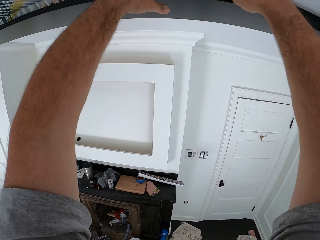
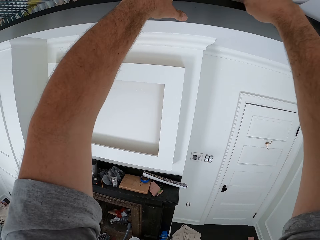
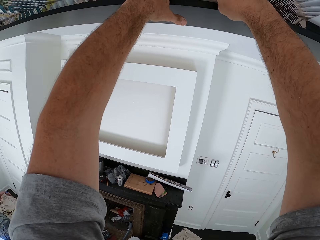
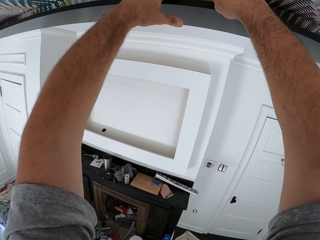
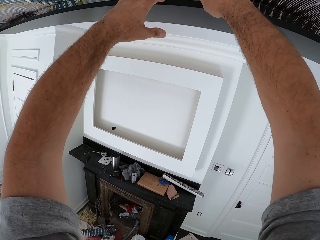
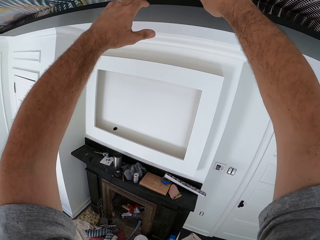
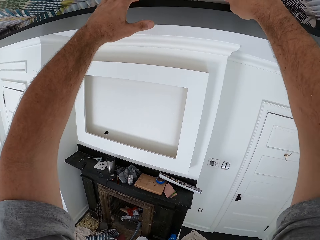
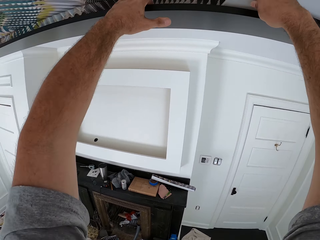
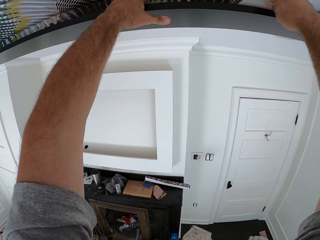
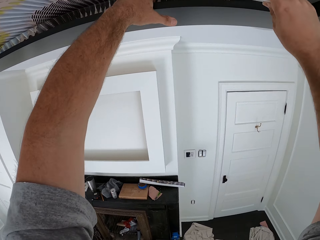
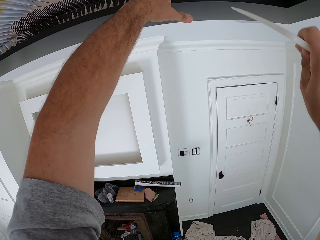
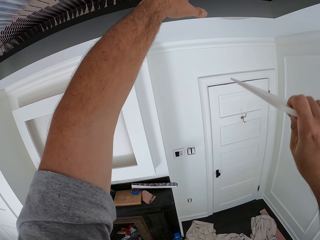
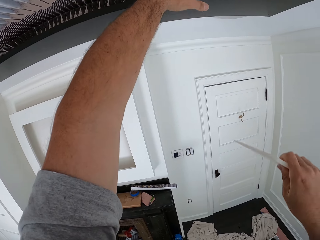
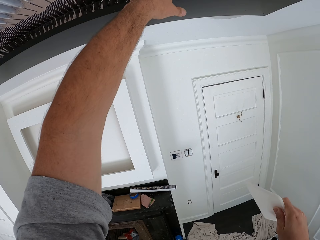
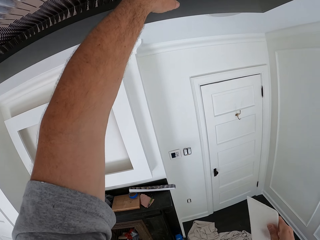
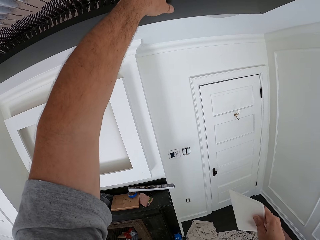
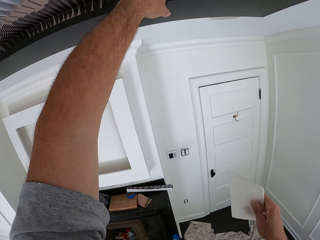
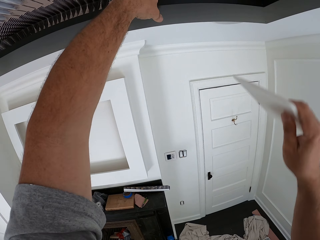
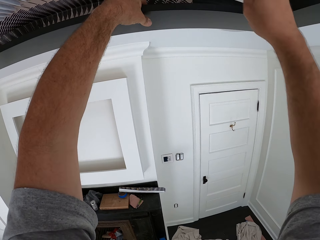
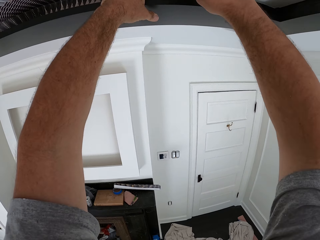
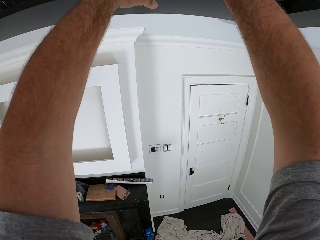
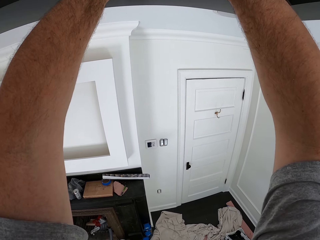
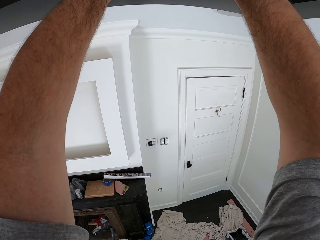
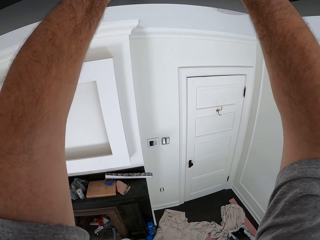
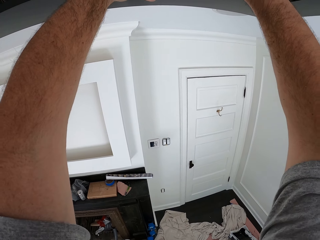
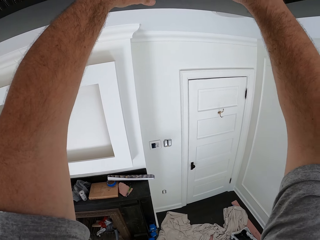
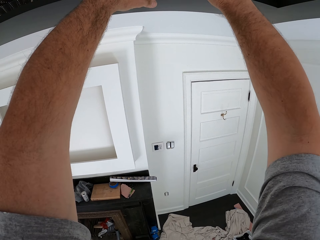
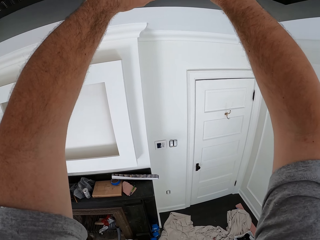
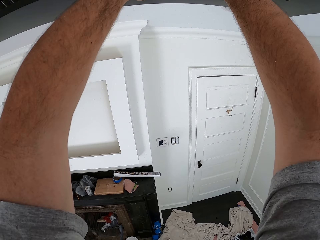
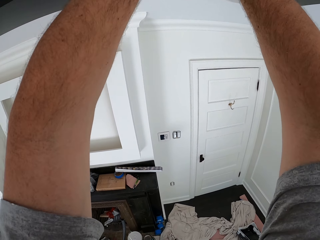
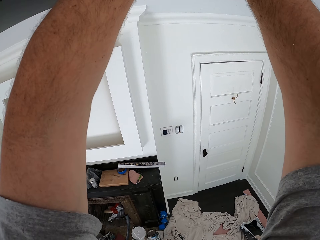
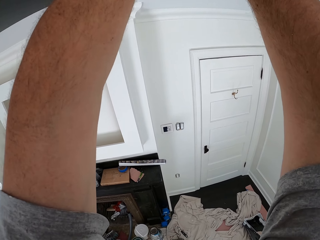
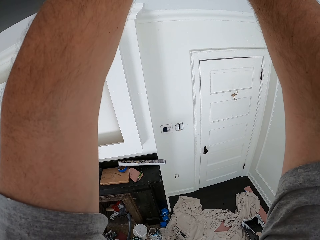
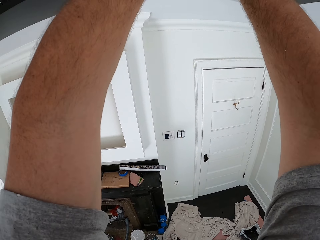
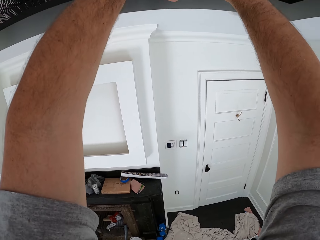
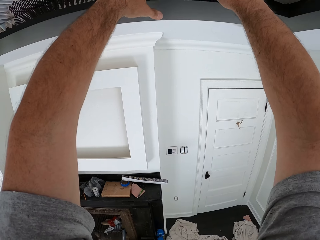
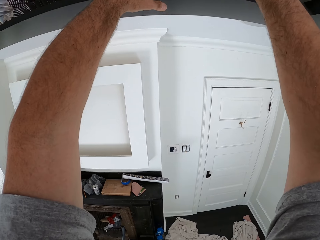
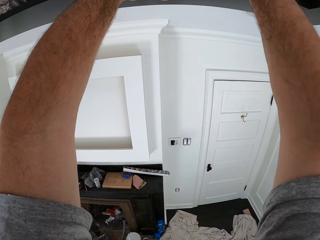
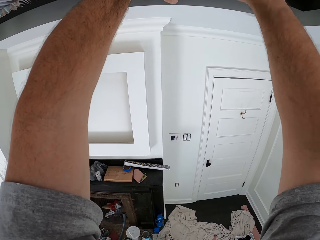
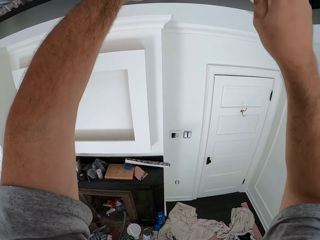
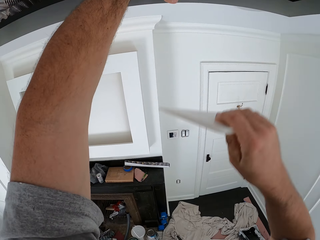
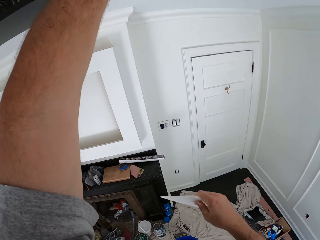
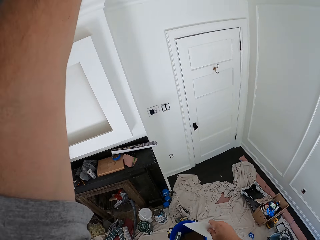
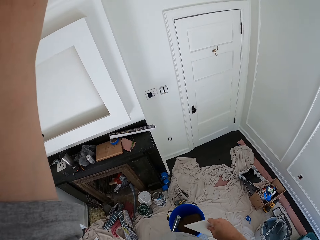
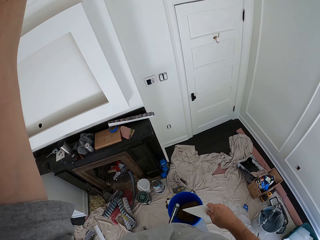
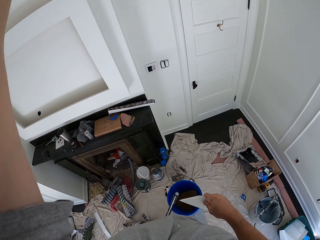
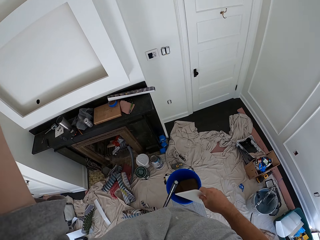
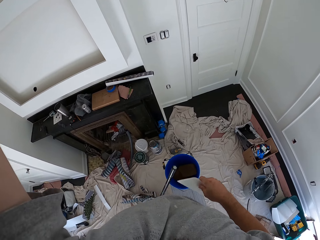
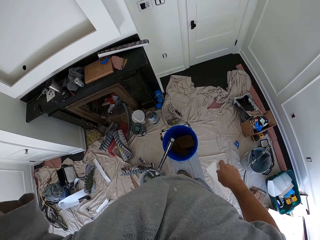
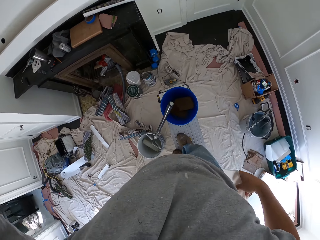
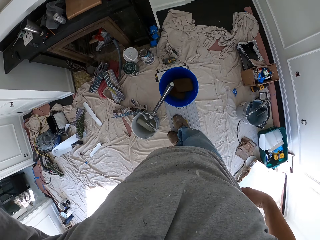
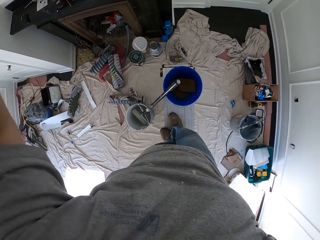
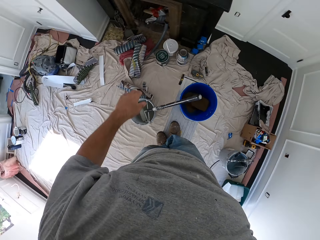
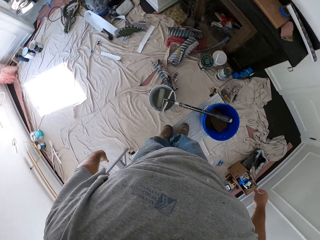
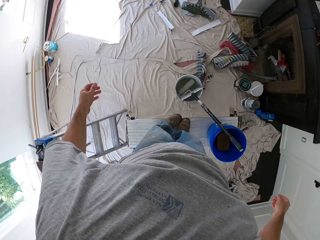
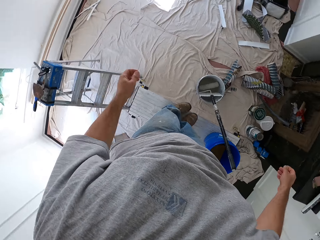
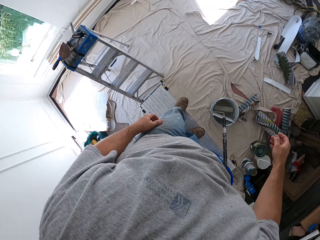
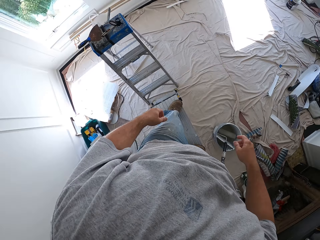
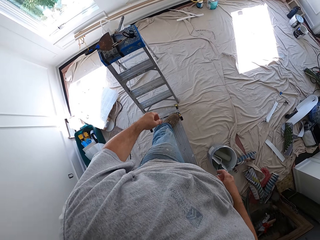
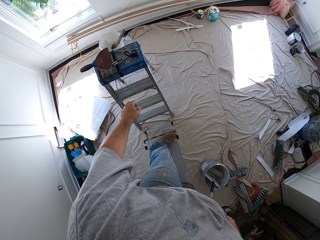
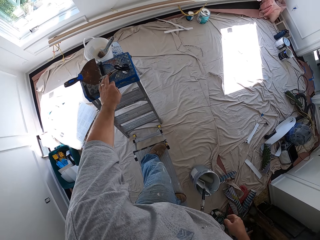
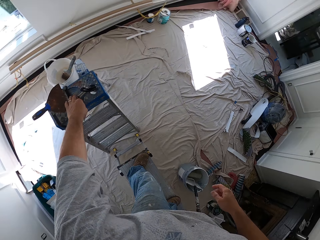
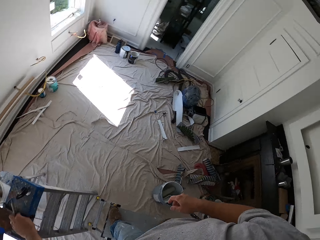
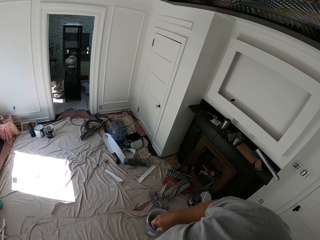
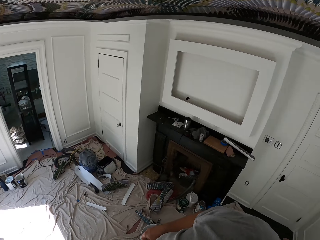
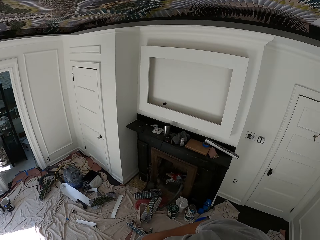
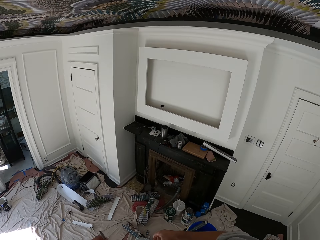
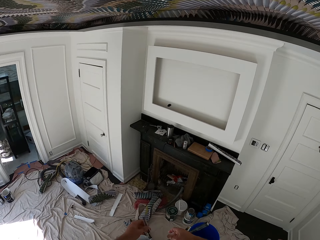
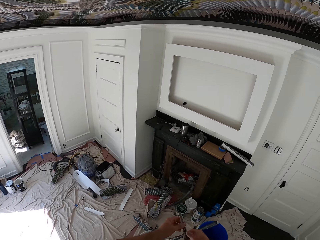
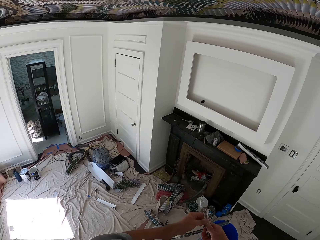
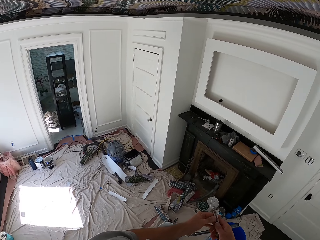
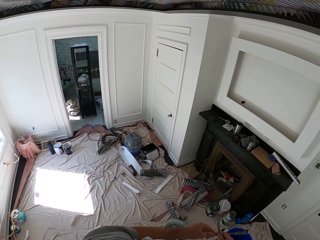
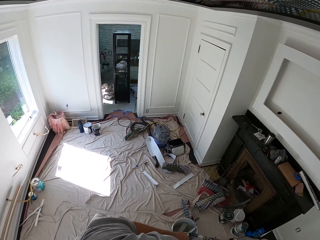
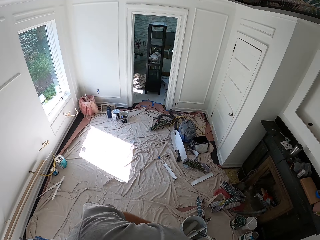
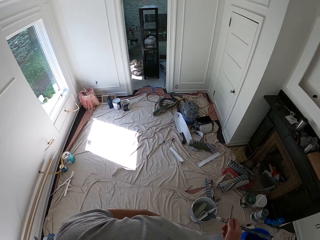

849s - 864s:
The camera wearer lowers his right hand. He puts the wallpaper smoother in his pocket. He lowers his left hand. He walks on the bench. He grabs a chisel or knife from the stand. He looks around the room.

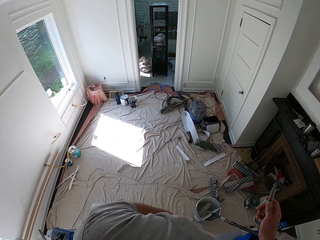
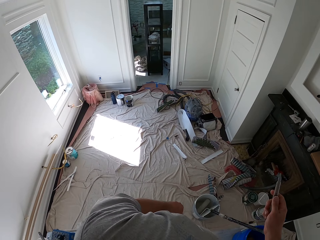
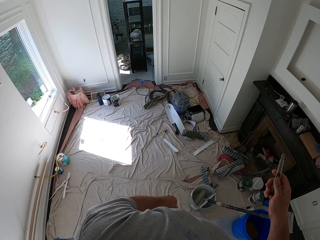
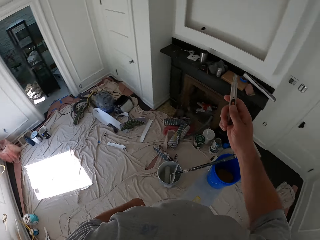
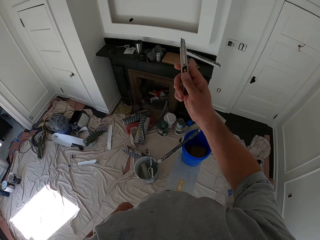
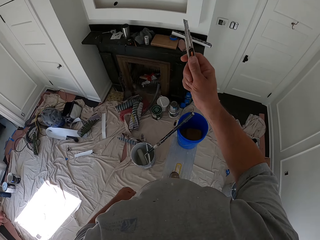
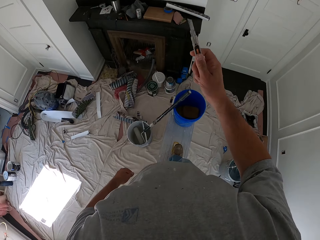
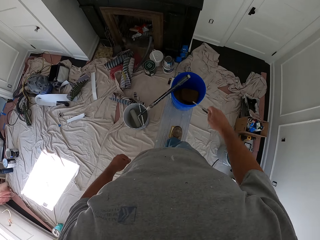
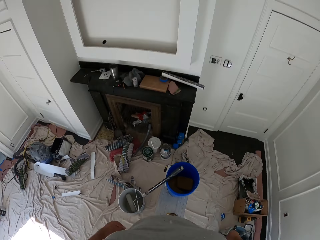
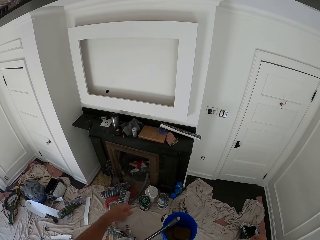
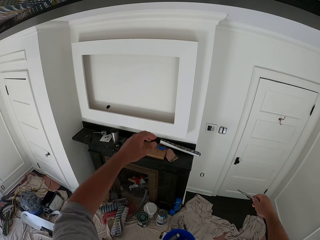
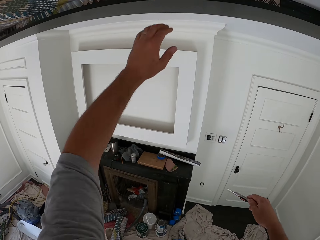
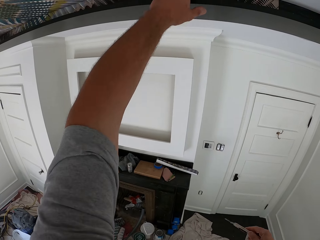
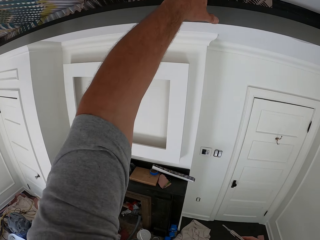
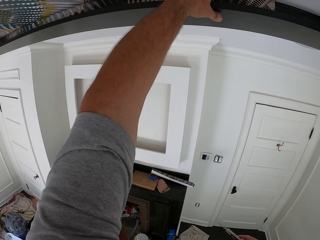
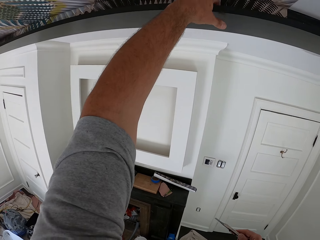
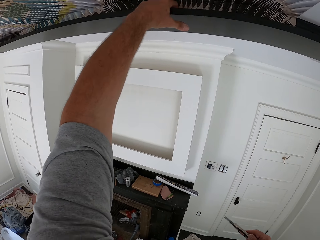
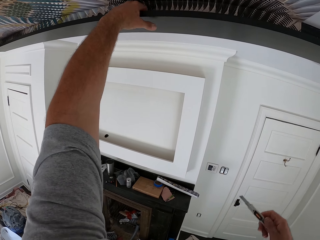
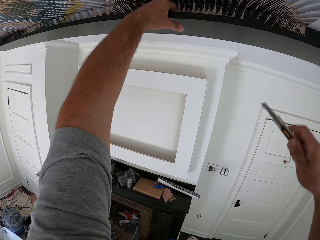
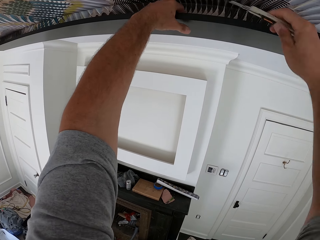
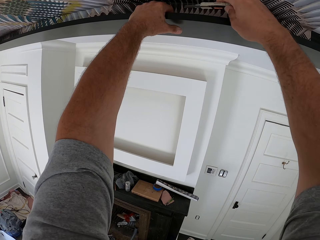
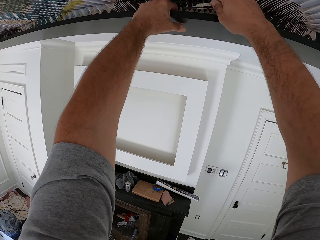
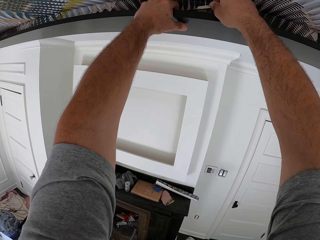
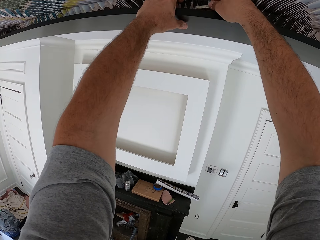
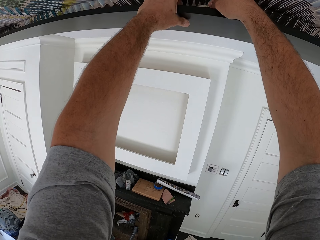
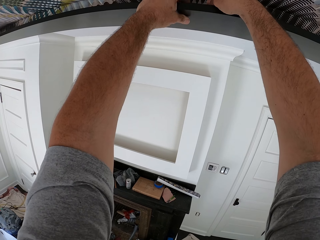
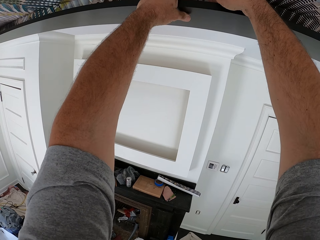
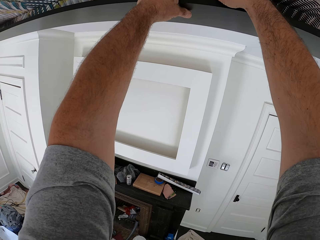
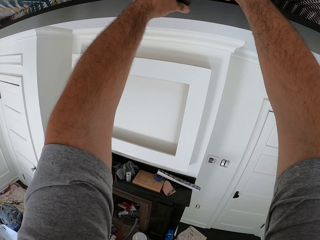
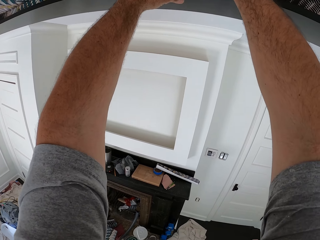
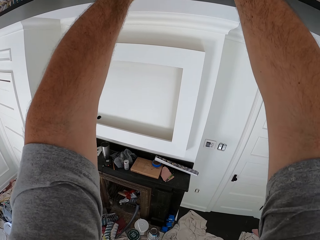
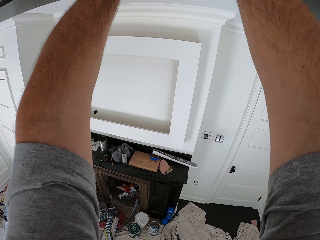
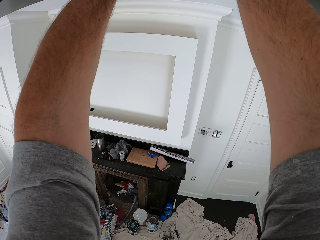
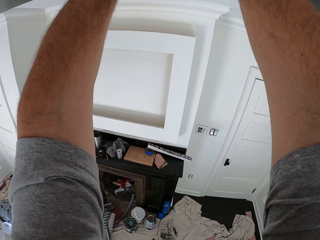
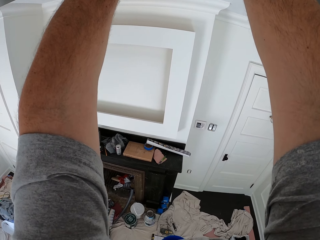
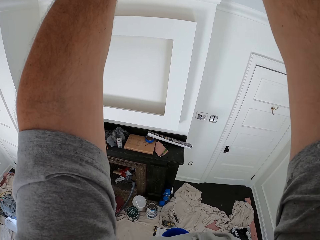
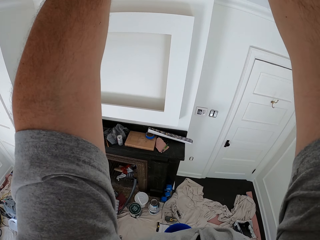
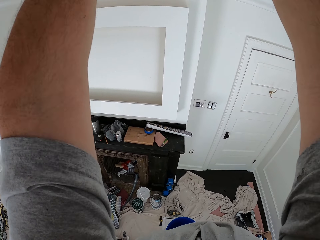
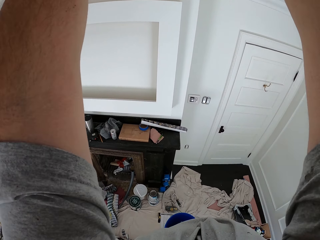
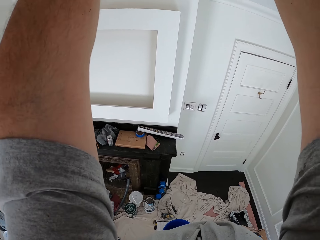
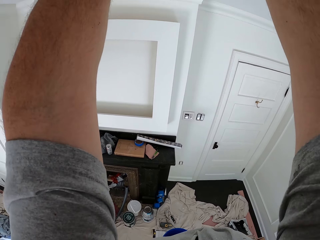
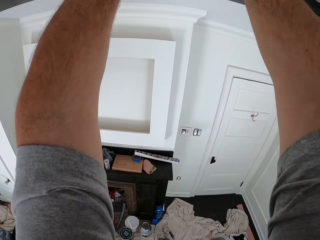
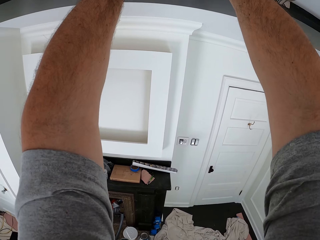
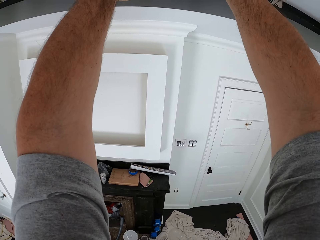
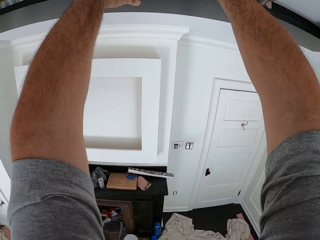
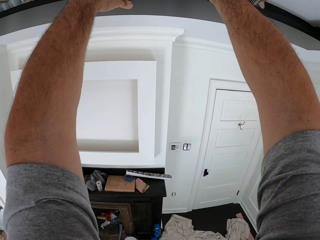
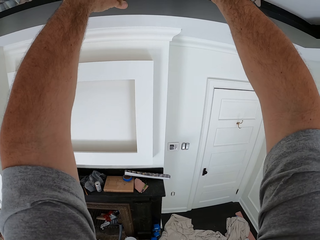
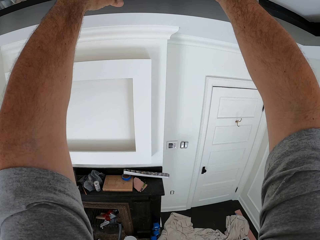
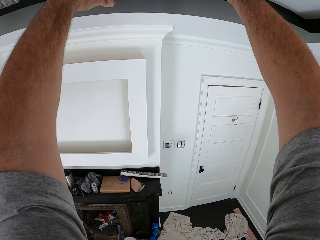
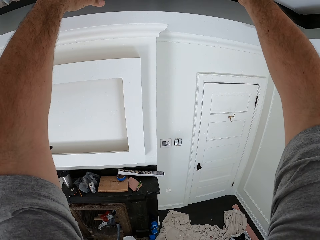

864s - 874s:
The camera wearer holds the chisel on the right. He holds the timber by his left hand. He aligns a corner with metal. He cuts the wallpaper on the ceiling with the knife.
